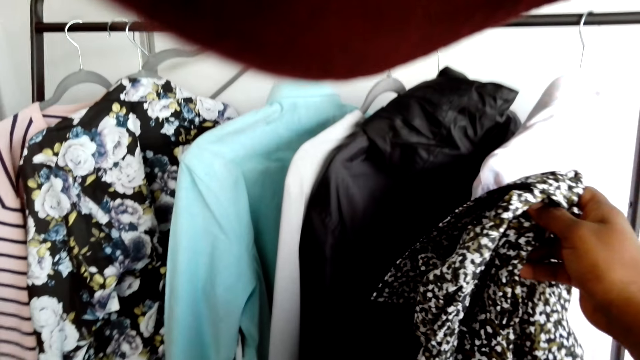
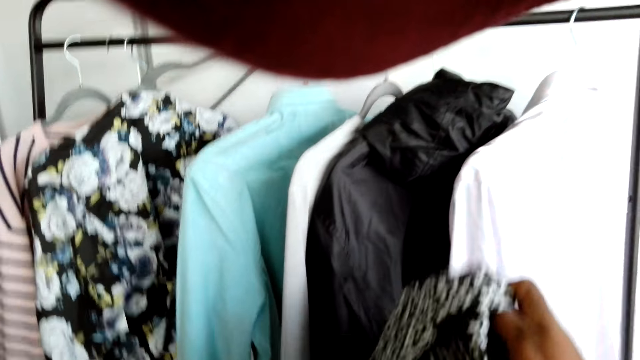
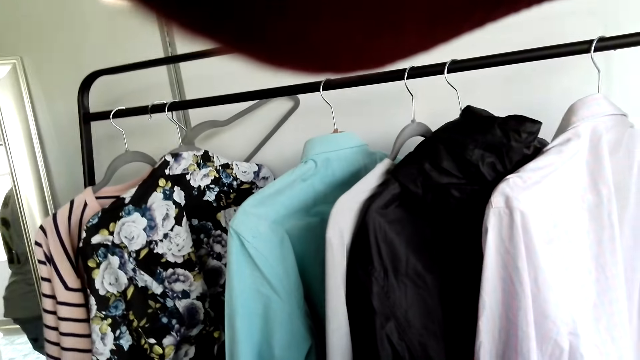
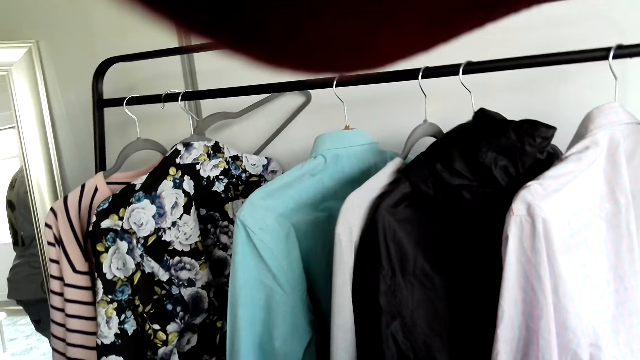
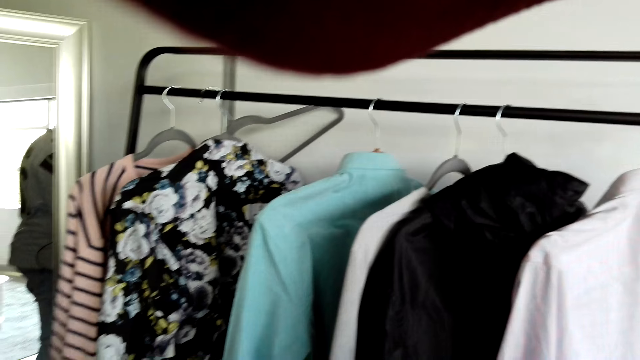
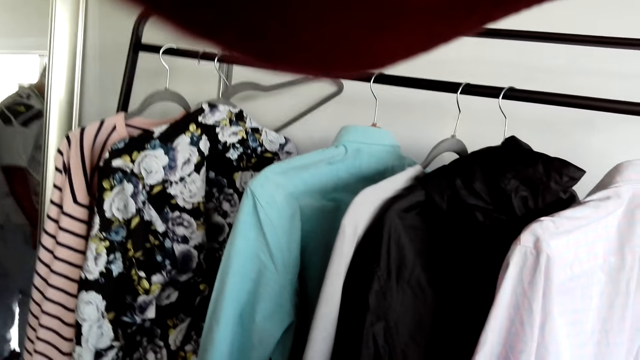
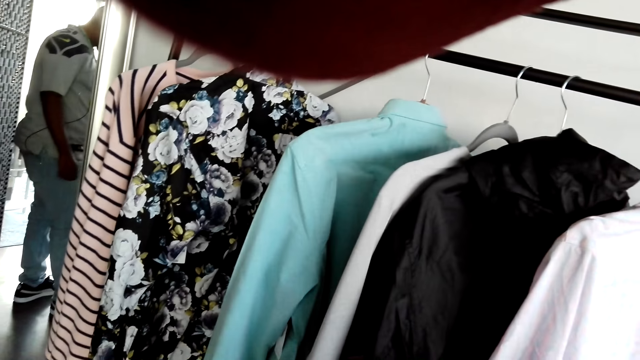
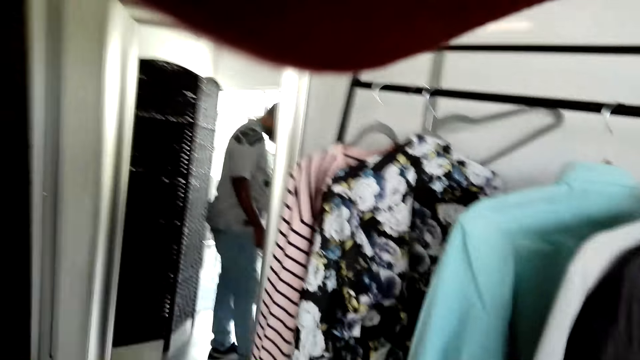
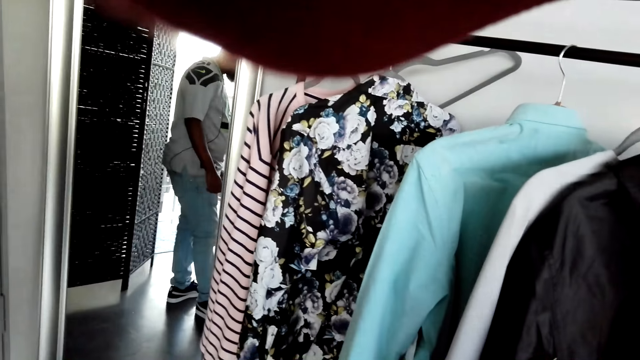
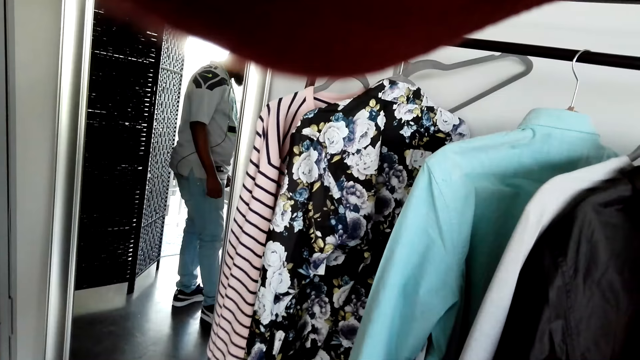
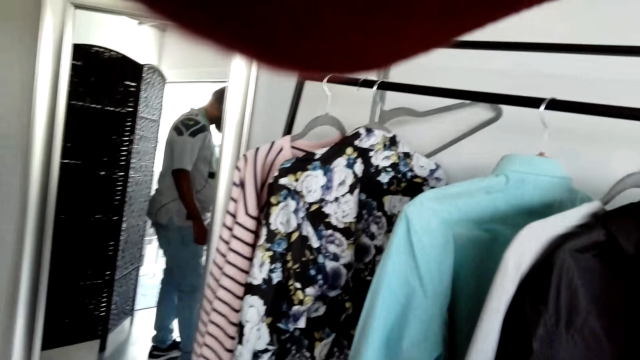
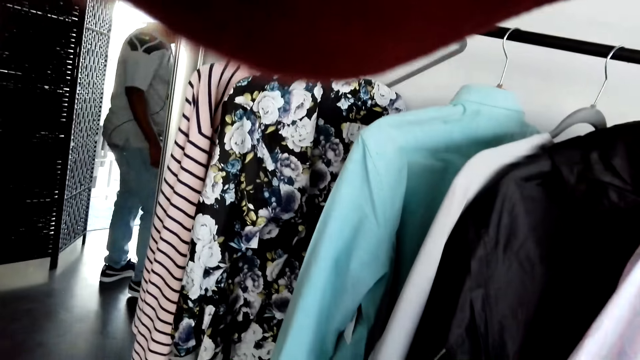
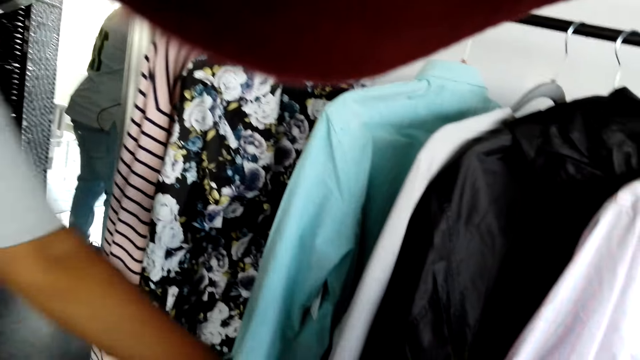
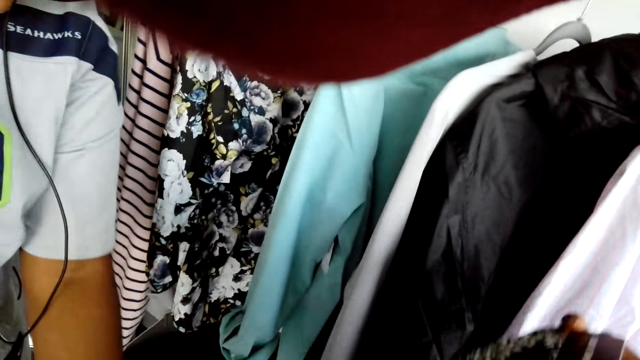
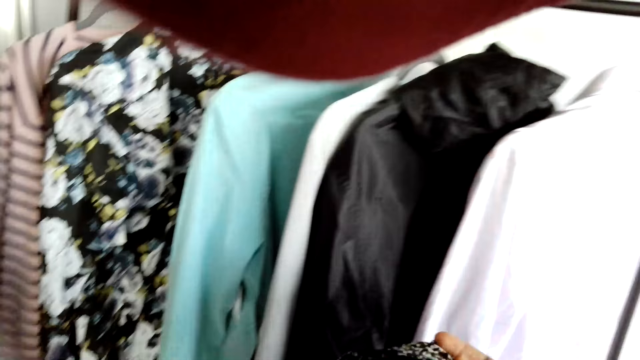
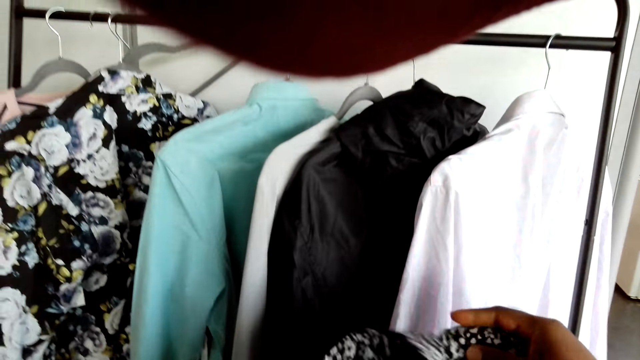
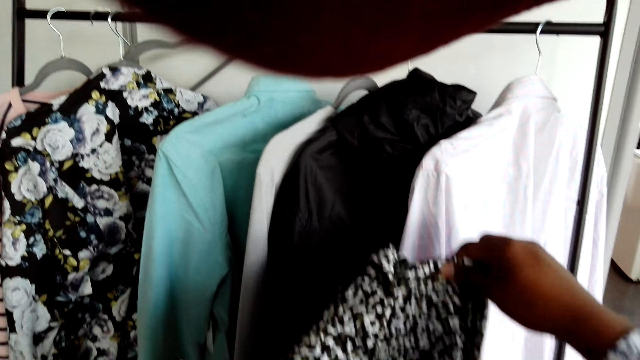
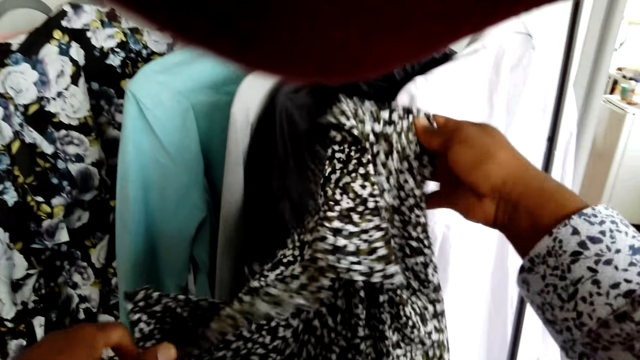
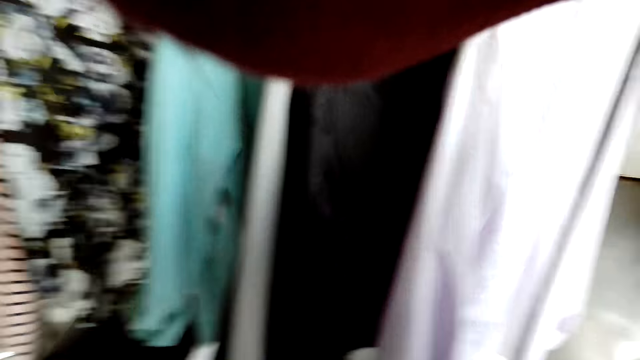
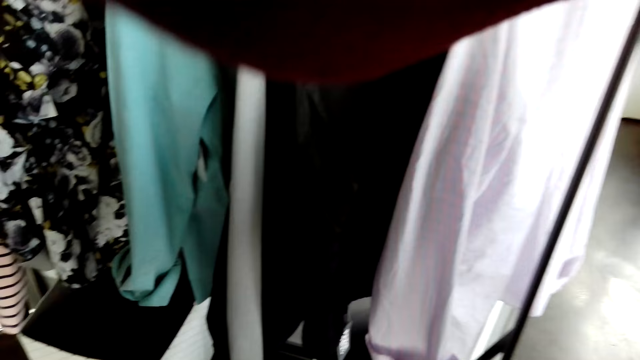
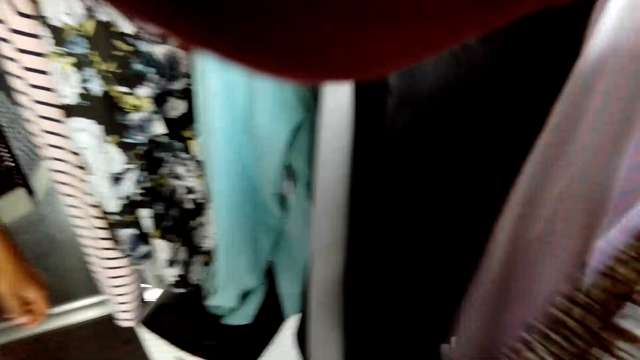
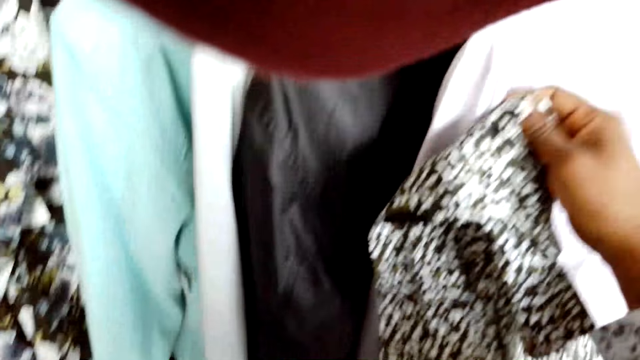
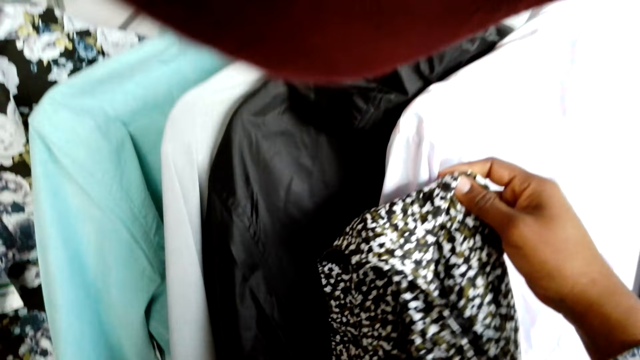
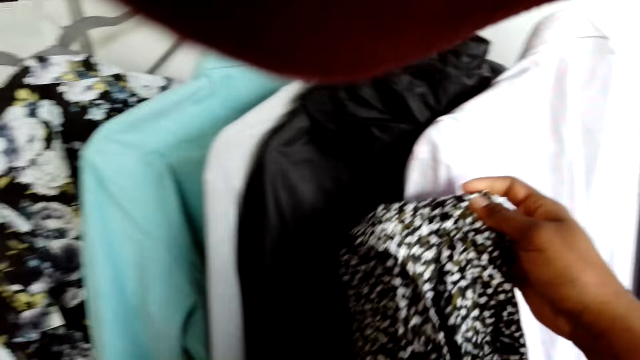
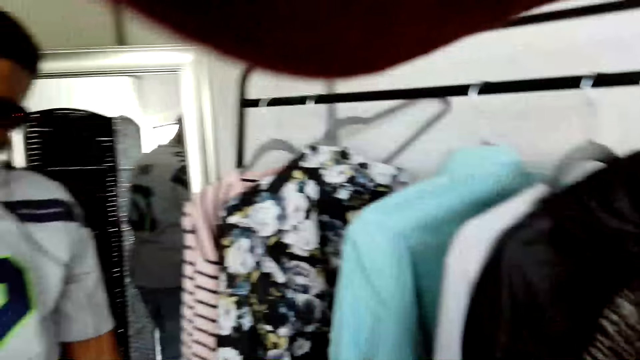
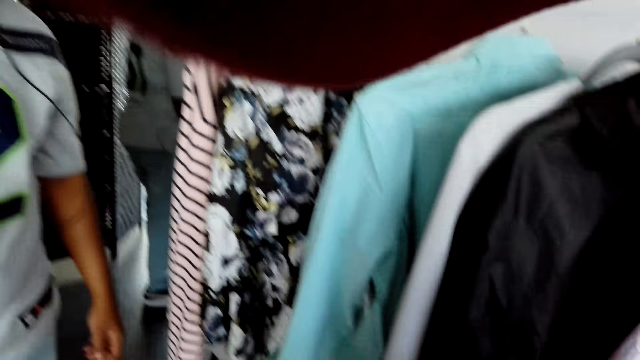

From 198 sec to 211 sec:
The camera wearer stares around. They touch the fabric.

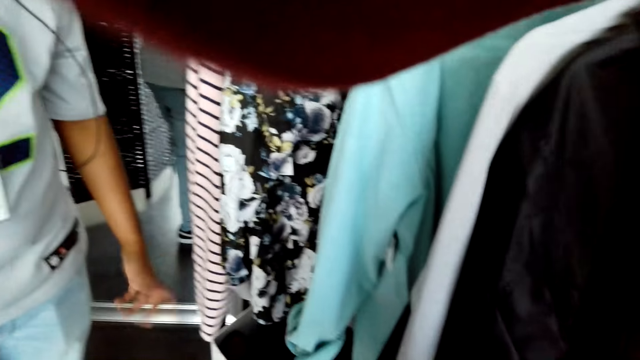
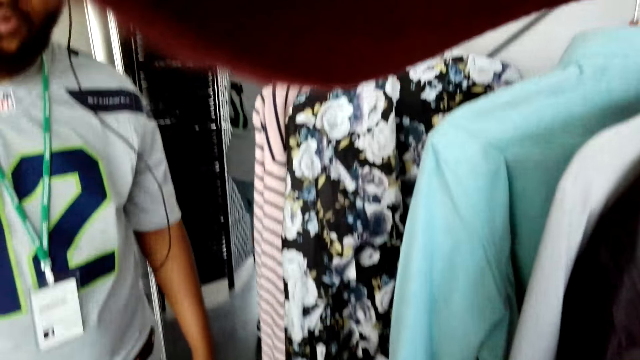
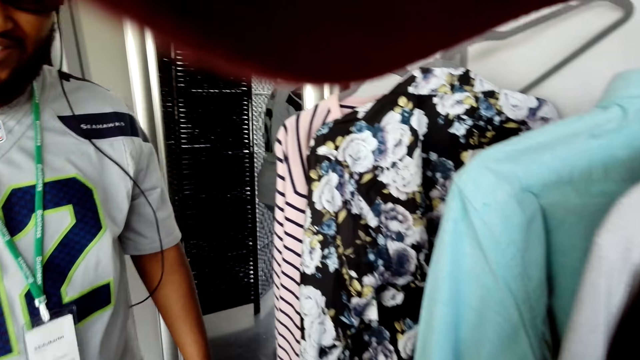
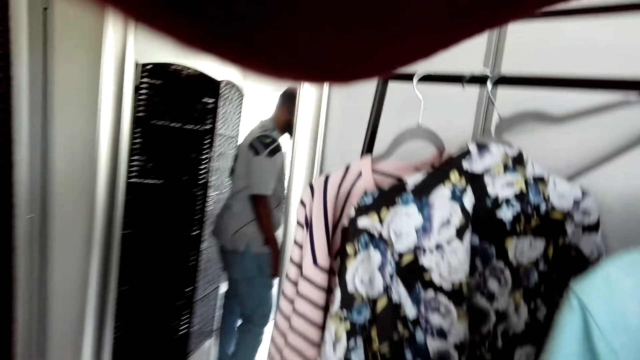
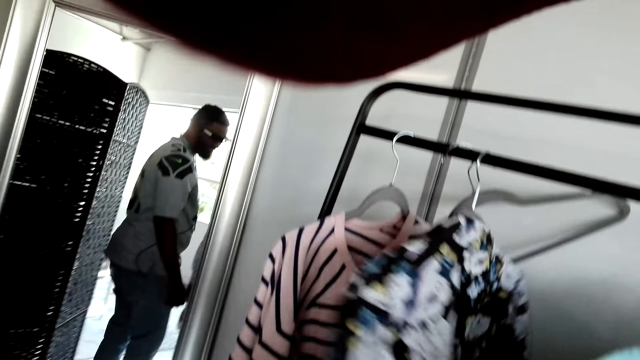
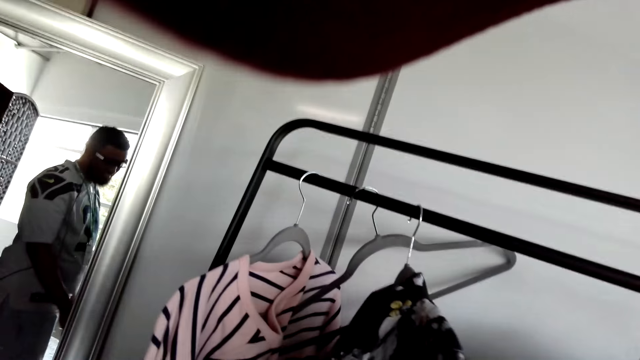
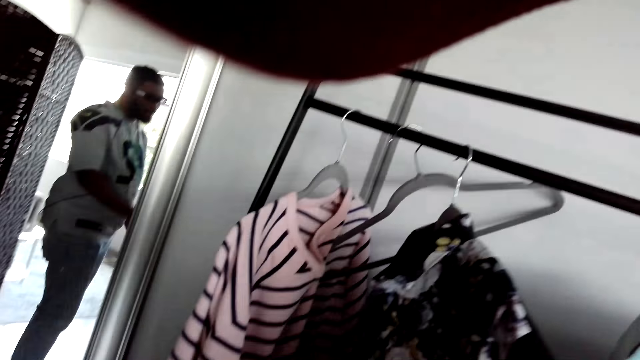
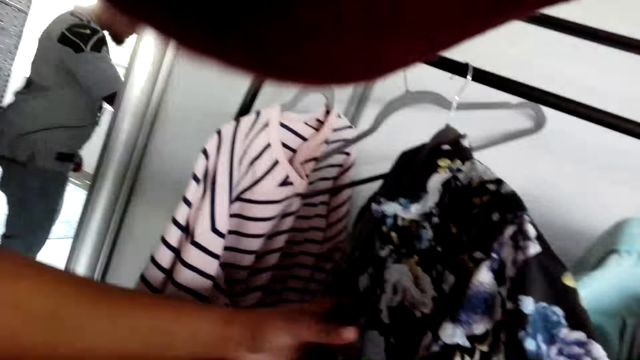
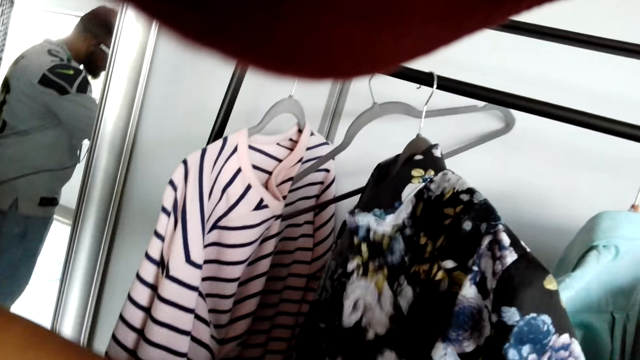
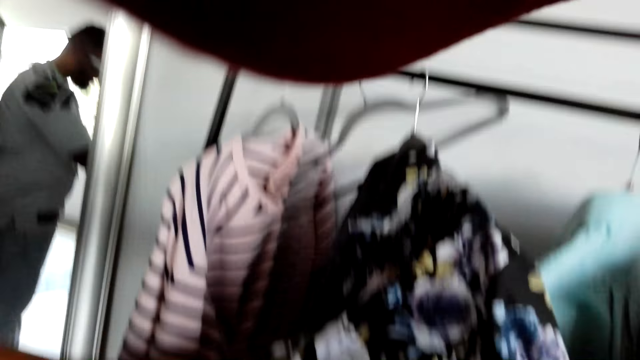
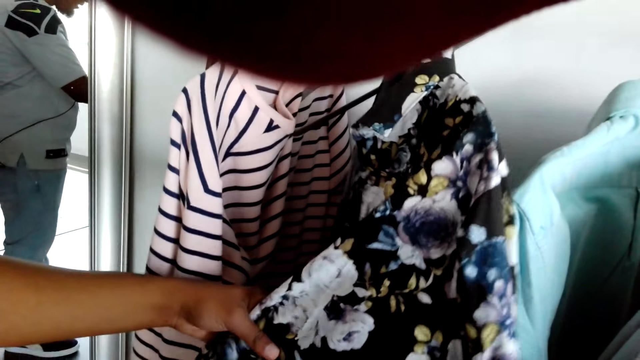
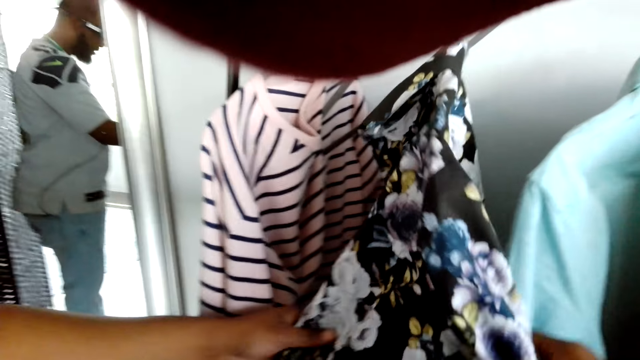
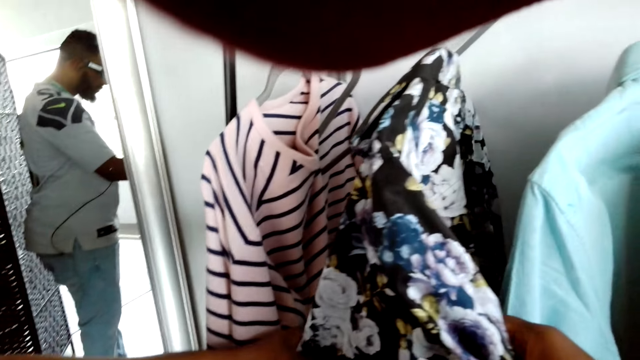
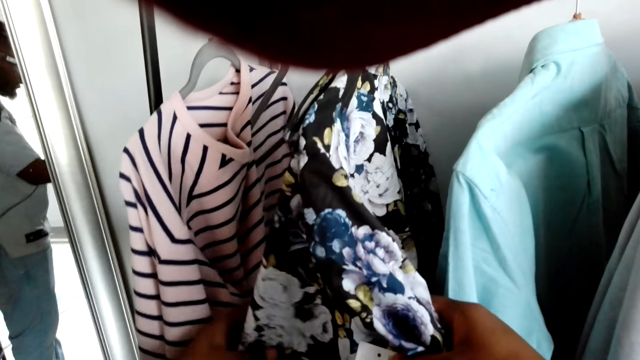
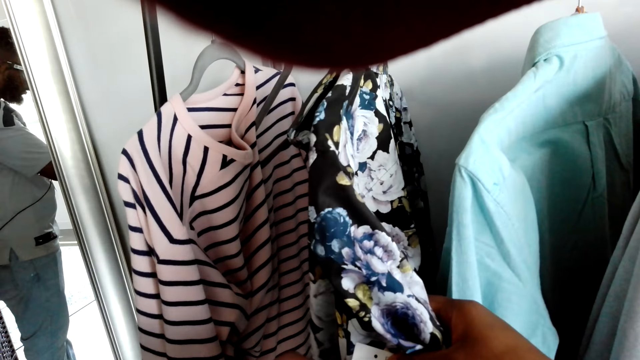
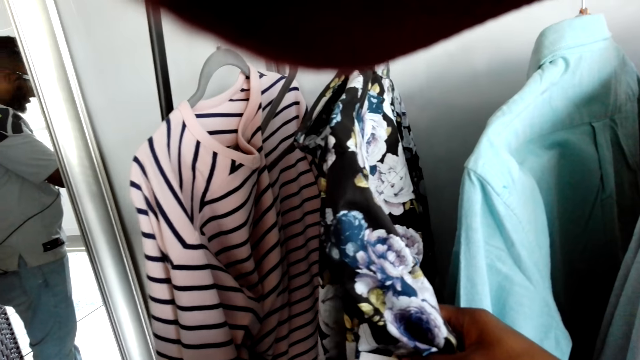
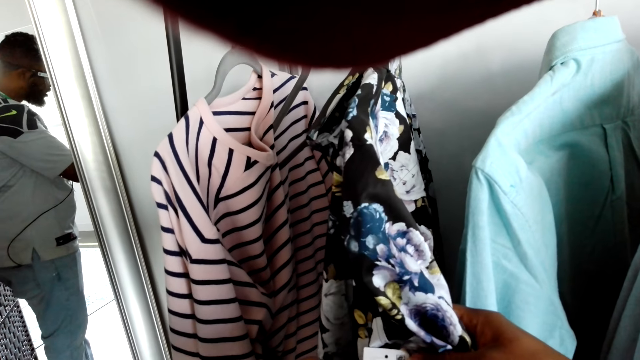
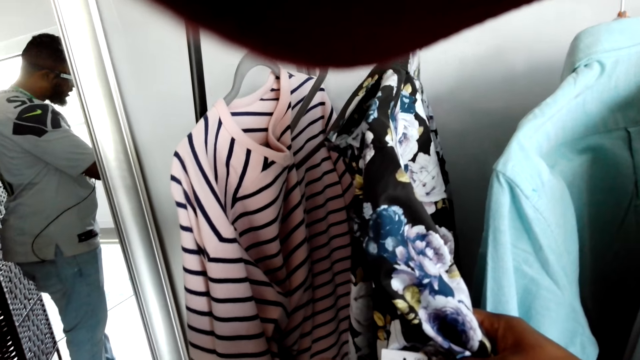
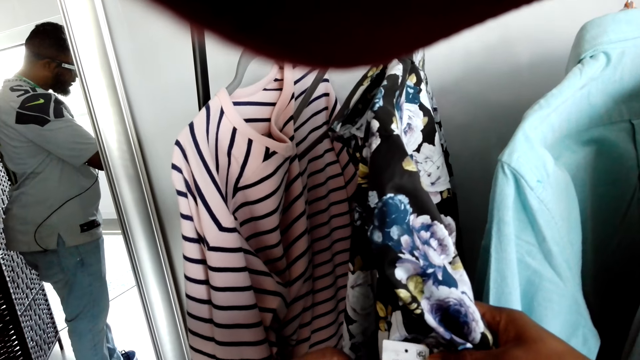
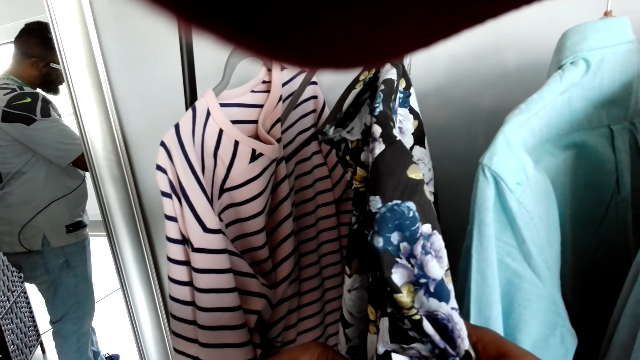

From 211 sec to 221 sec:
The camera wearer touches the fabric.
